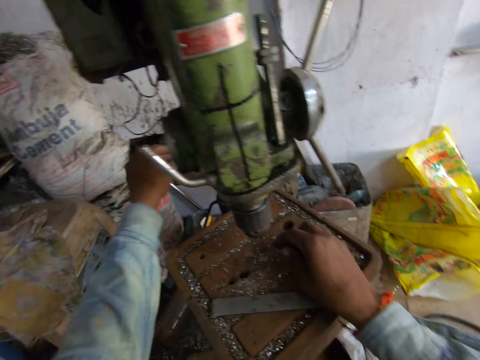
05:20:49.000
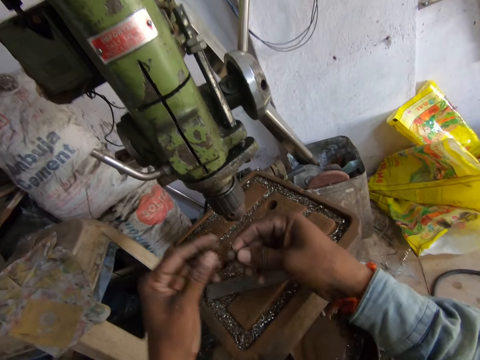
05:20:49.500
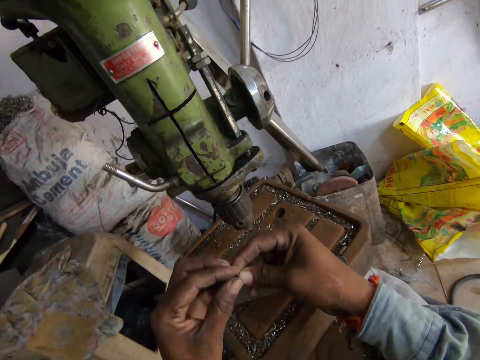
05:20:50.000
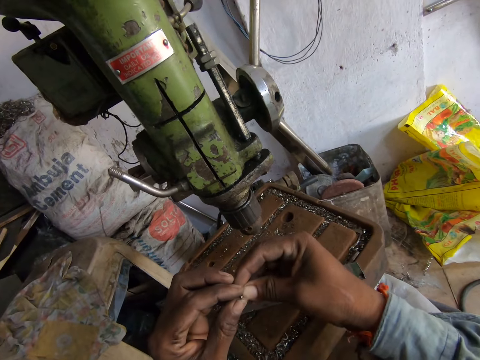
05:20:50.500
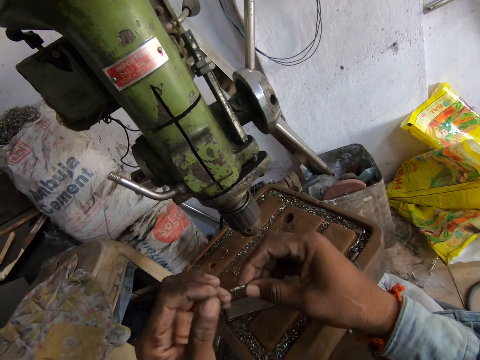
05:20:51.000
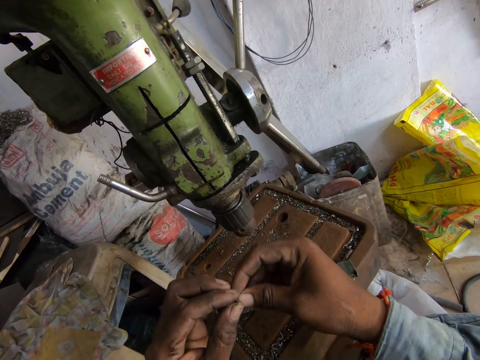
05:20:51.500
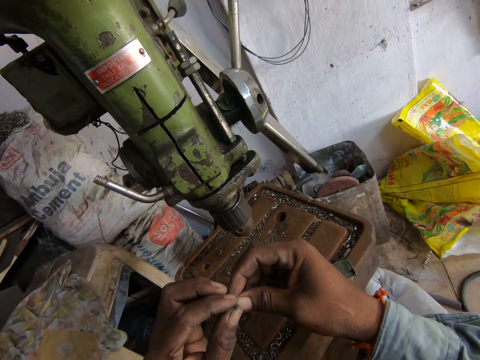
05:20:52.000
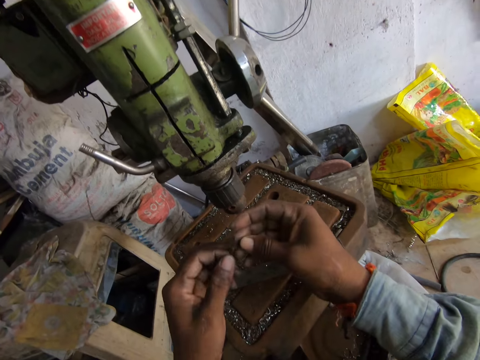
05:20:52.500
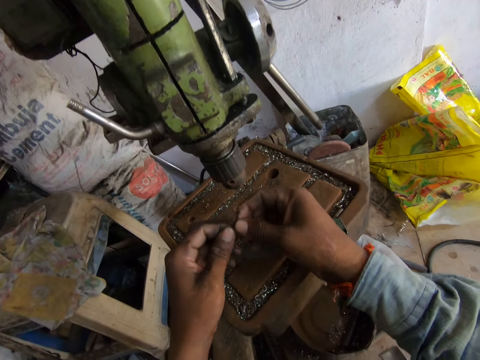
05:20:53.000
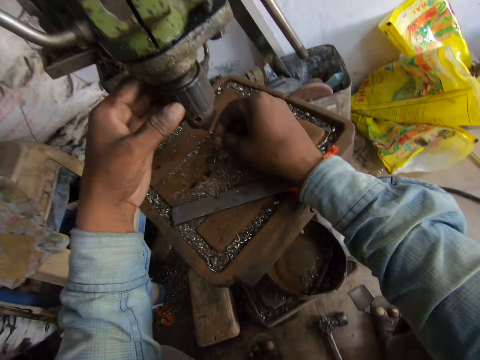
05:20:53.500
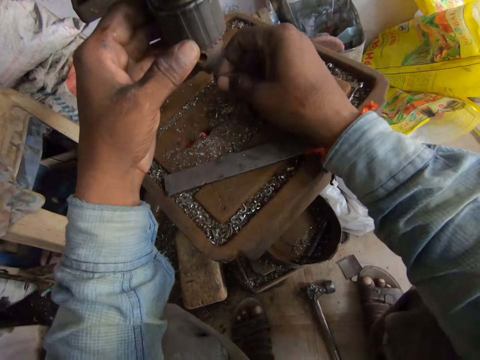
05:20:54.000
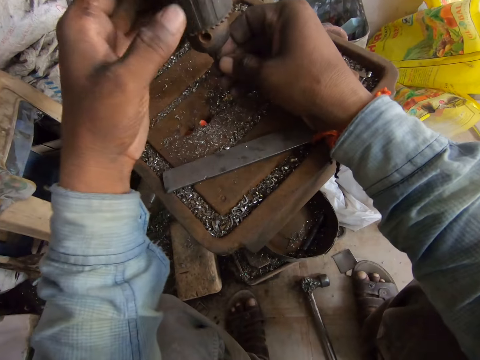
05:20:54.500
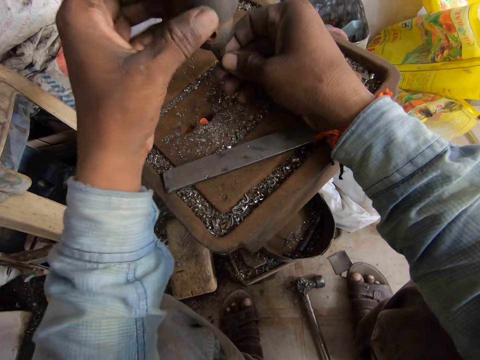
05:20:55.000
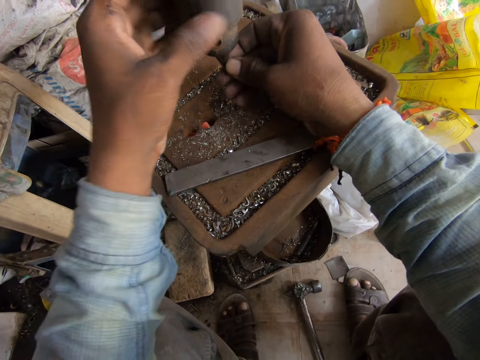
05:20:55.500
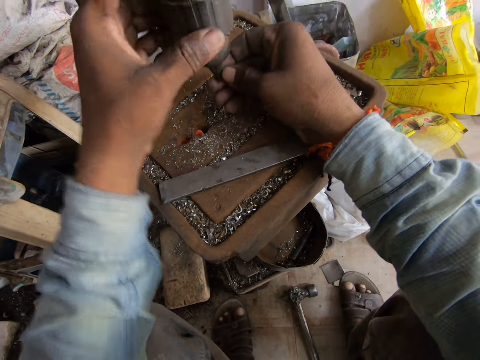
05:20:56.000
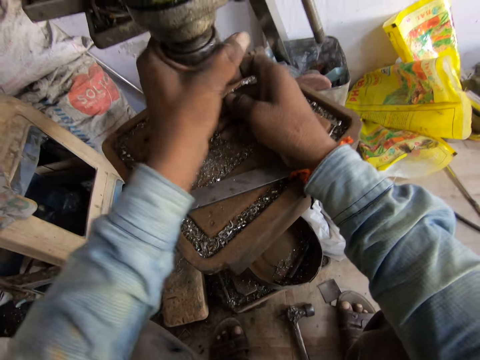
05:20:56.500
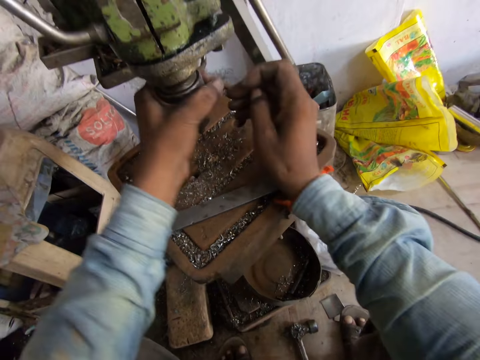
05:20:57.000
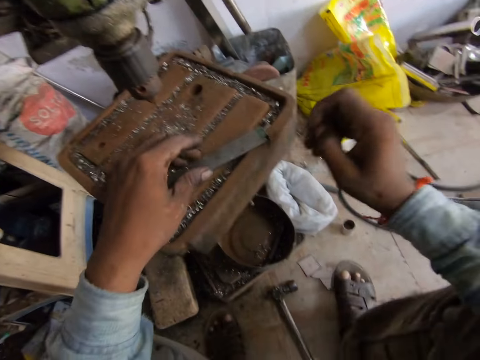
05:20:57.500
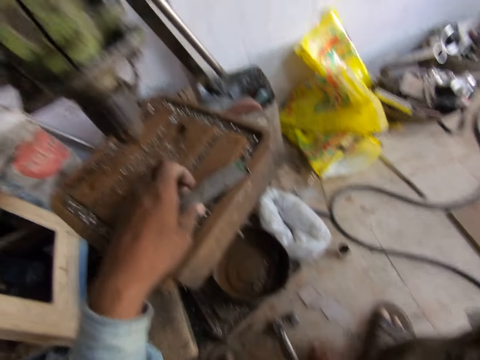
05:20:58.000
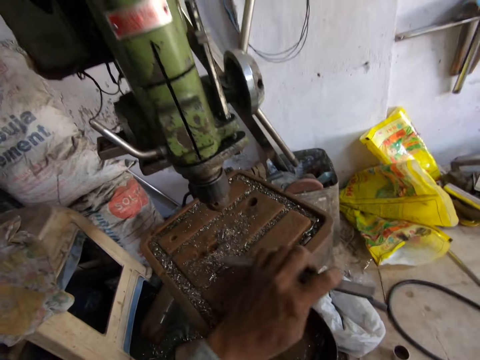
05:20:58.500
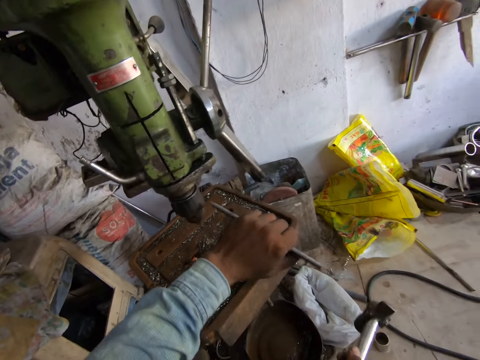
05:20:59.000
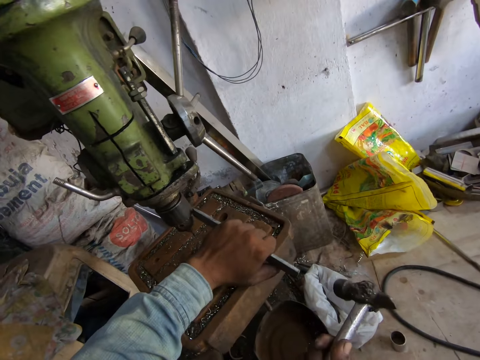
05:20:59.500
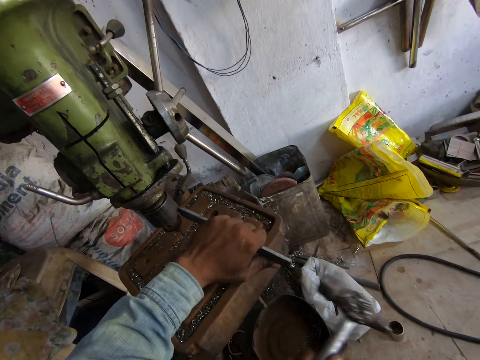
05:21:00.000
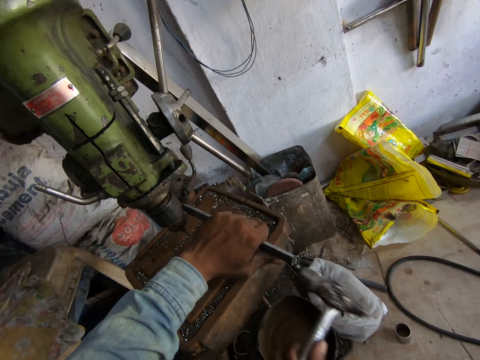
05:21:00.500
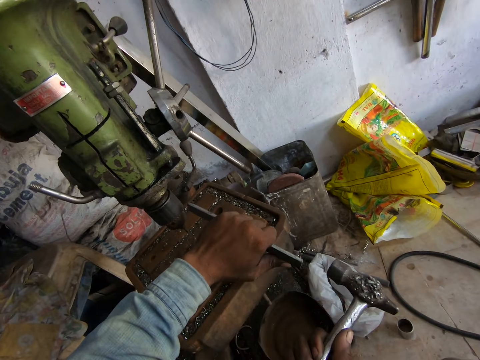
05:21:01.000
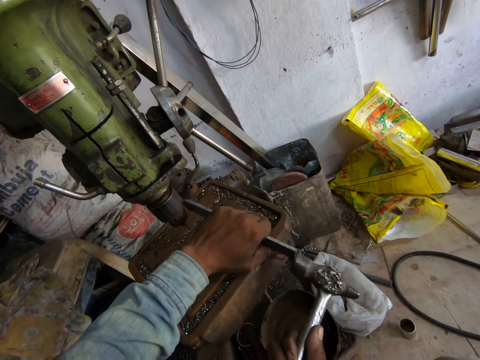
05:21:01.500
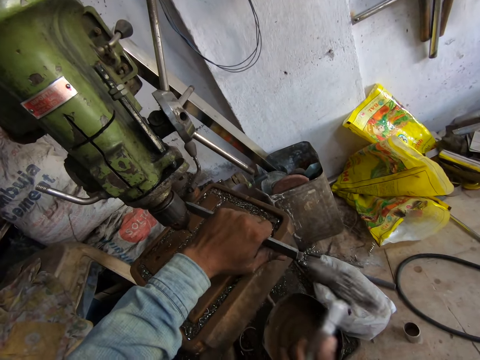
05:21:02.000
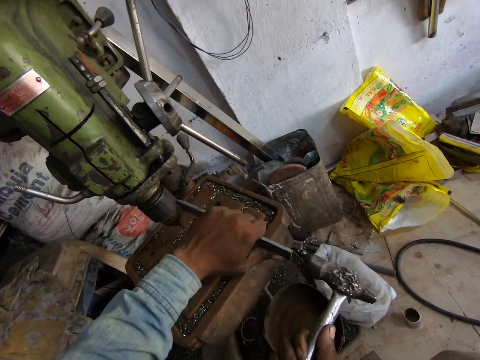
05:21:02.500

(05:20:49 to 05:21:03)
The camera wearer picks up a screw on the drilling machine work table with his right hand. He holds the screw in both hands. He inserts the screw in his right hand in the nozzle of the drilling machine. He turns the nozzle of the drilling machine with his left hand. He closes the drilling machine. He picks up the metal bar on the work table of the drilling machine with his left hand. He hits the drilling machine nozzle with the metal bar in his left hand and the hammer in his right hand.

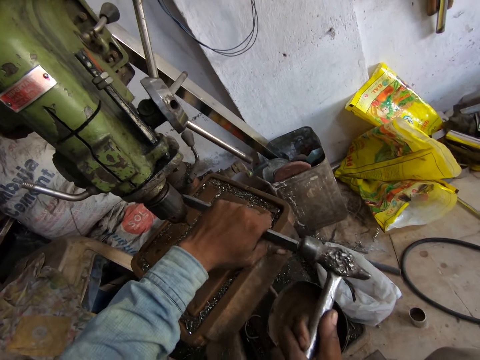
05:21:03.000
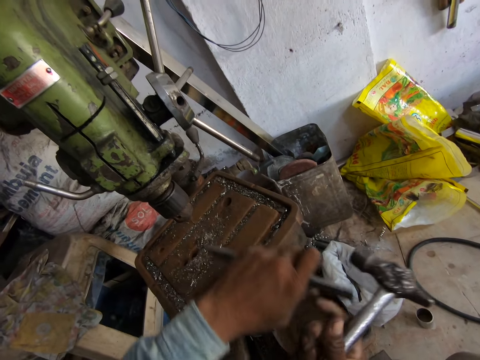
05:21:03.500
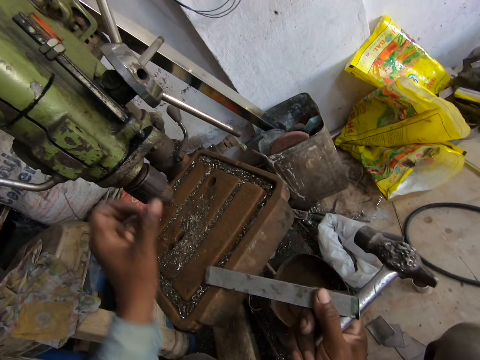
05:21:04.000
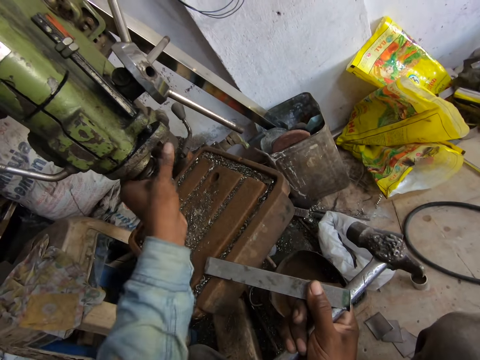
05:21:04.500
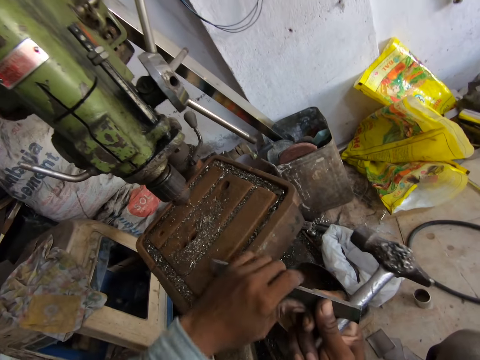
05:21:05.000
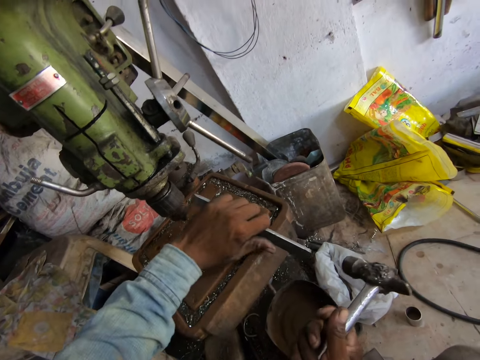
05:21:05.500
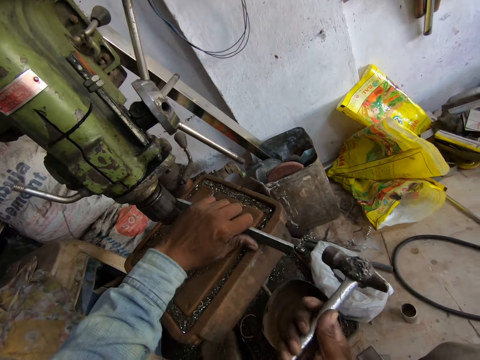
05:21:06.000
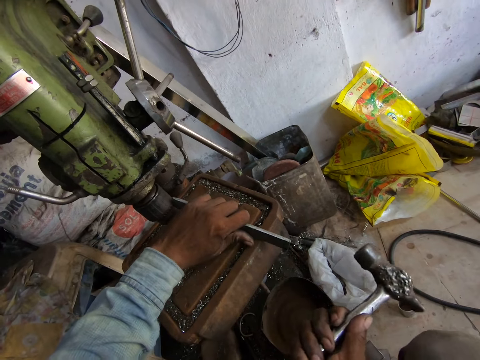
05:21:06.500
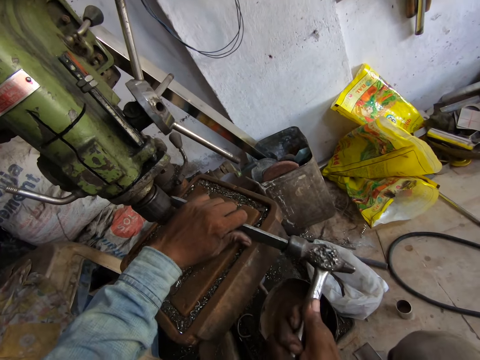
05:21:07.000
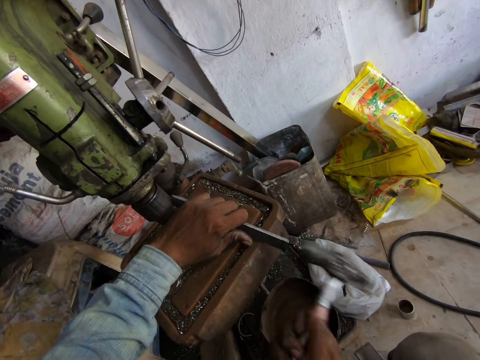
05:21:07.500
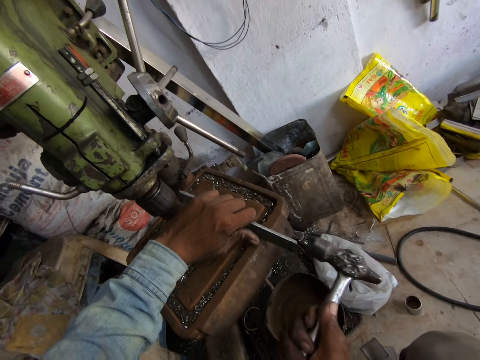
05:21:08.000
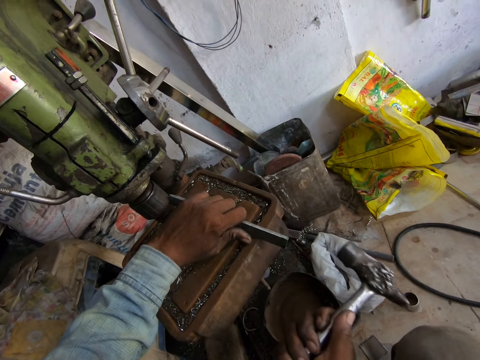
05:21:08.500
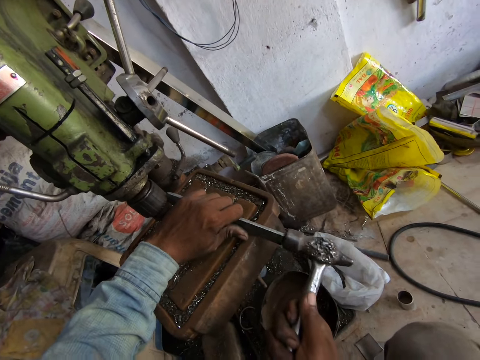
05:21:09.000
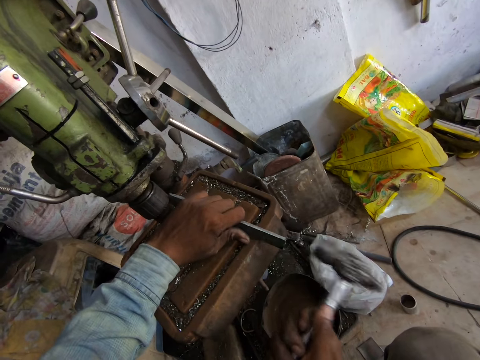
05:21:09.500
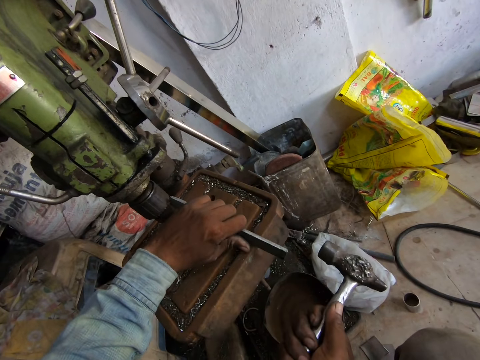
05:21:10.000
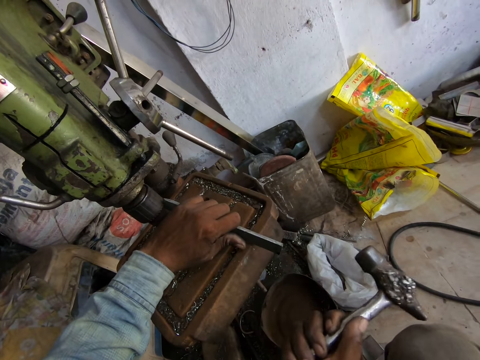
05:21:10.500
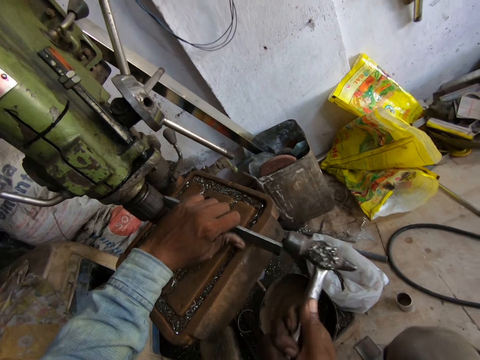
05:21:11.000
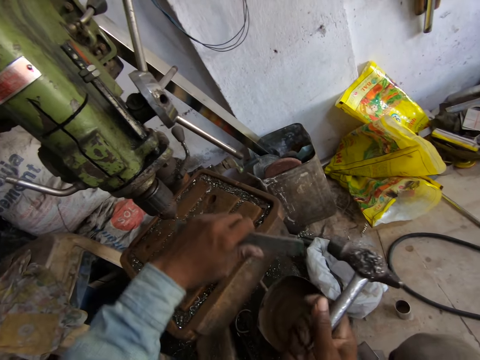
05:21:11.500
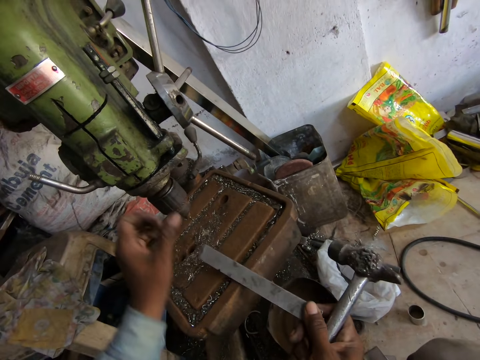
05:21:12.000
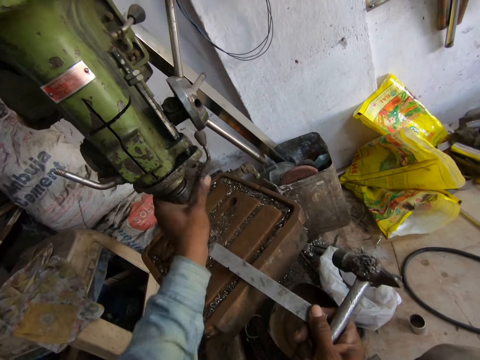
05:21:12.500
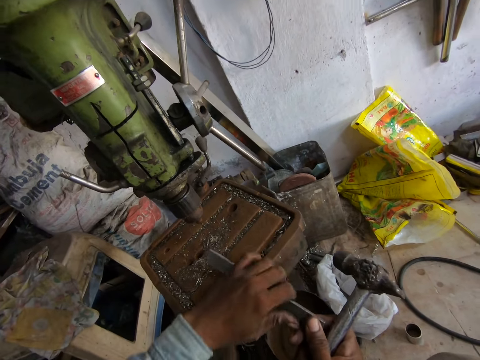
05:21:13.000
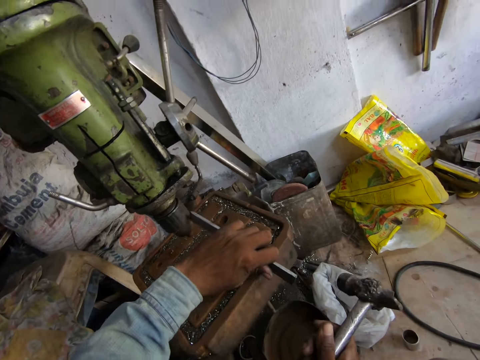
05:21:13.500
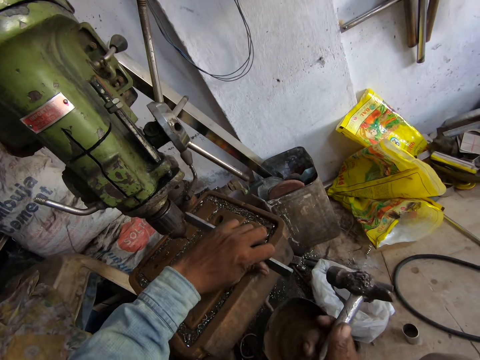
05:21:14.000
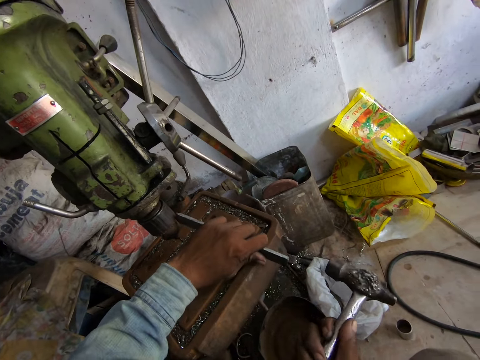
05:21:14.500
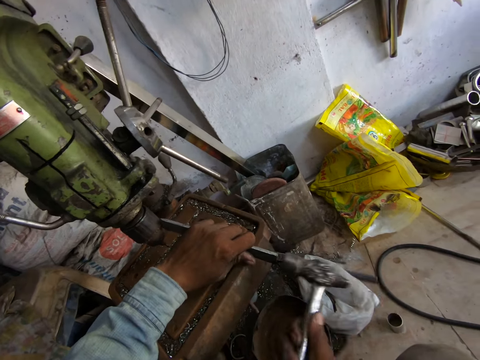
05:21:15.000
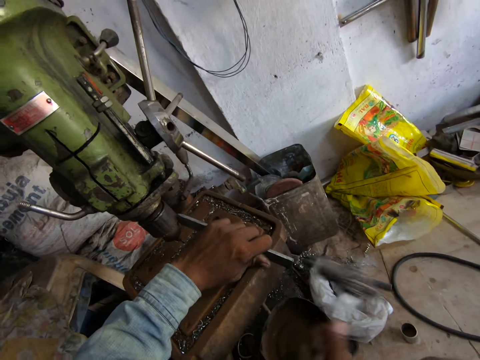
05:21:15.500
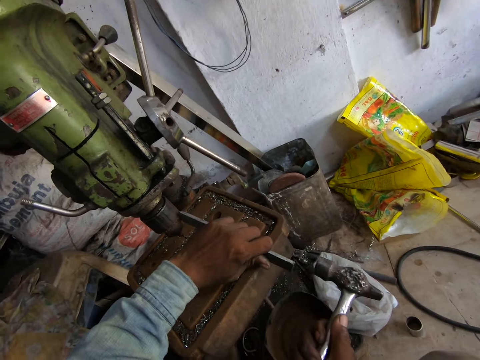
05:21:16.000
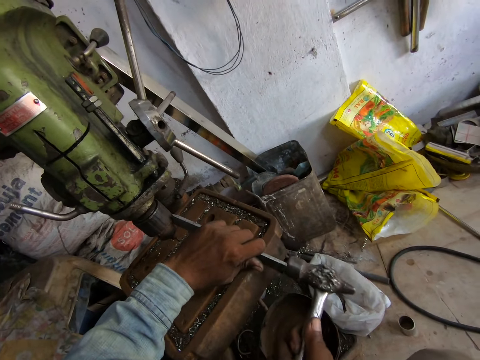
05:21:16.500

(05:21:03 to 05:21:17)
The camera wearer drops the metal bar in his left hand in his right hand. He turns the nozzle of the drilling machine with his left hand. He closes the drilling machine. He picks up the metal bar in his right hand with his left hand. He hits the drilling machine nozzle with the metal bar in his left hand and the hammer in his right hand. He drops the metal bar in his left hand in his right hand. He closes the drilling machine. He turns the nozzle of the drilling machine with his left hand. He picks up the metal bar in his right hand with his left hand. He hits the drilling machine nozzle with the metal bar in his left hand and the hammer in his right hand.
